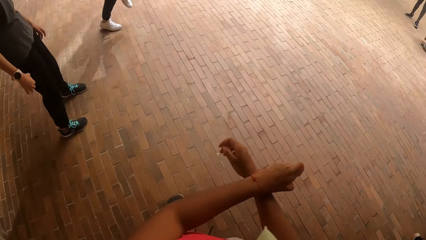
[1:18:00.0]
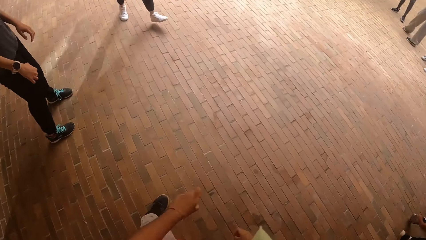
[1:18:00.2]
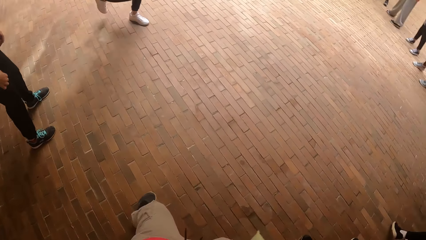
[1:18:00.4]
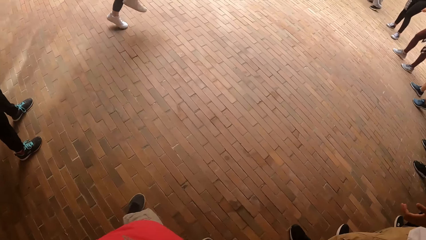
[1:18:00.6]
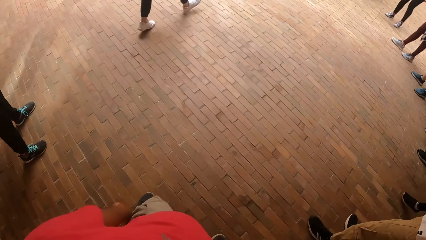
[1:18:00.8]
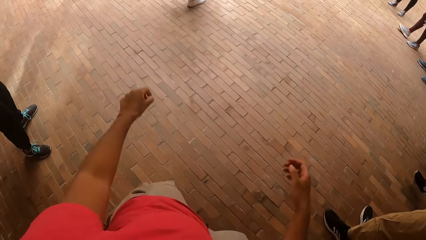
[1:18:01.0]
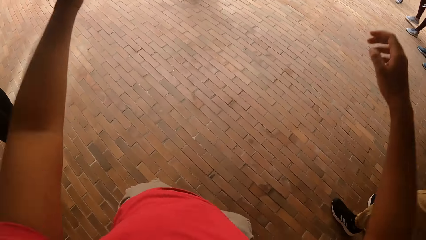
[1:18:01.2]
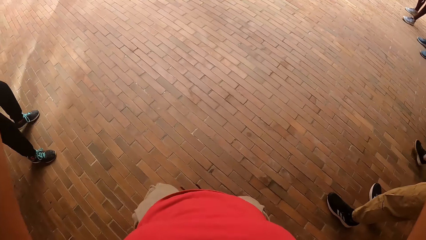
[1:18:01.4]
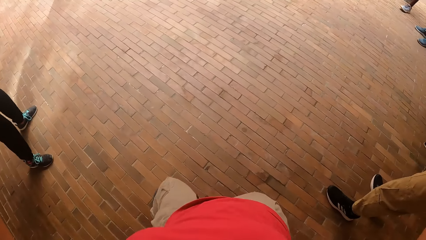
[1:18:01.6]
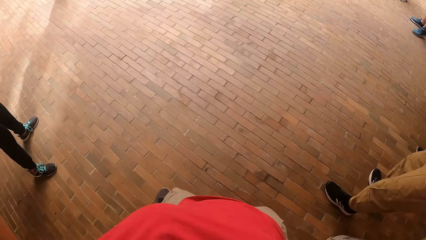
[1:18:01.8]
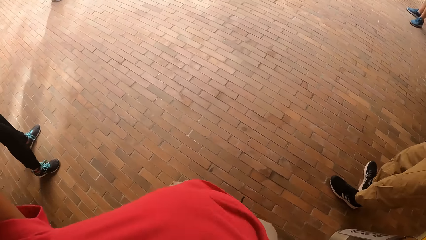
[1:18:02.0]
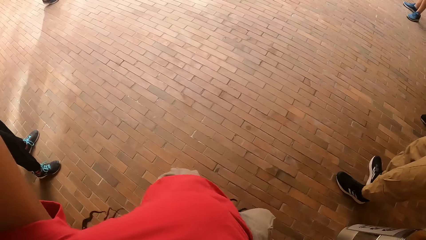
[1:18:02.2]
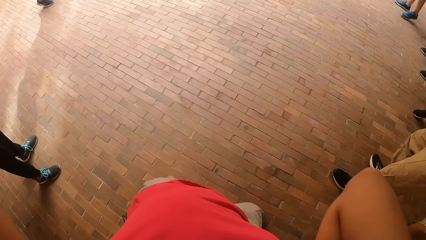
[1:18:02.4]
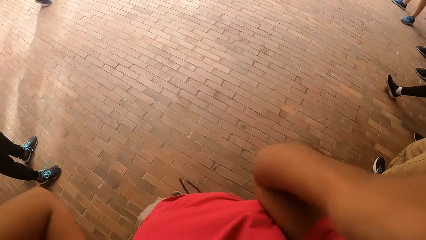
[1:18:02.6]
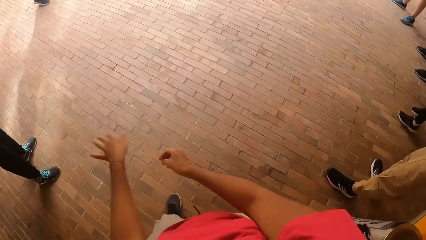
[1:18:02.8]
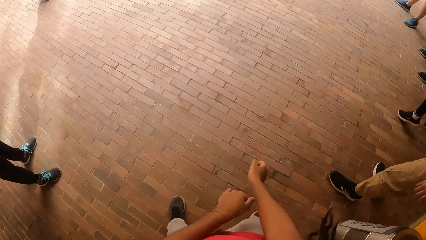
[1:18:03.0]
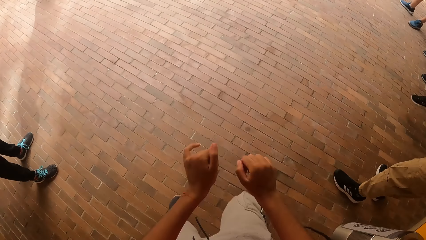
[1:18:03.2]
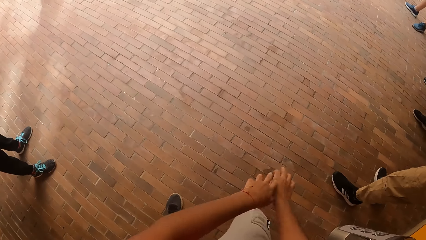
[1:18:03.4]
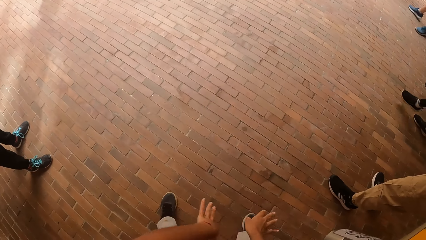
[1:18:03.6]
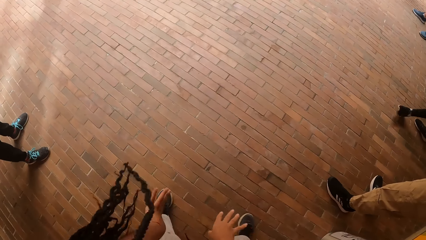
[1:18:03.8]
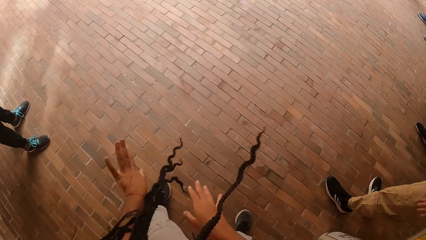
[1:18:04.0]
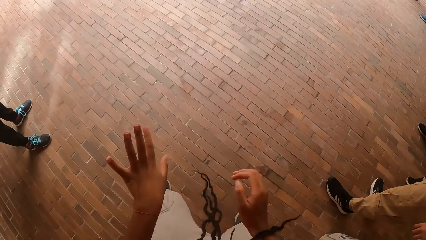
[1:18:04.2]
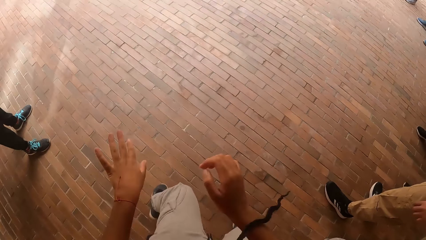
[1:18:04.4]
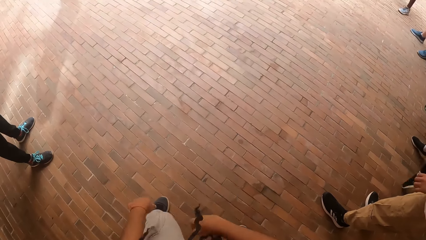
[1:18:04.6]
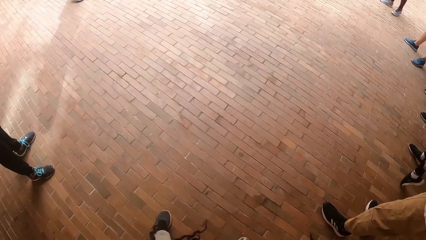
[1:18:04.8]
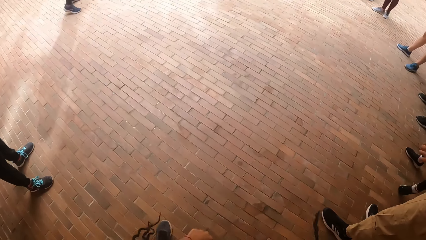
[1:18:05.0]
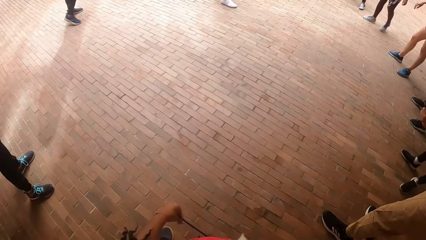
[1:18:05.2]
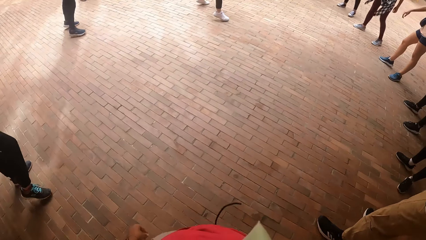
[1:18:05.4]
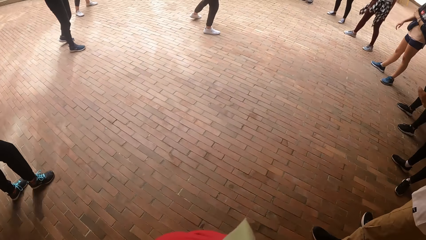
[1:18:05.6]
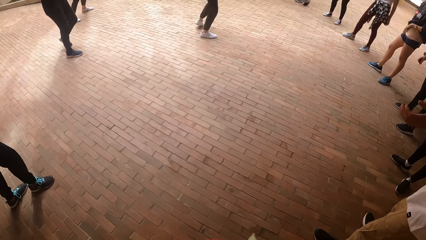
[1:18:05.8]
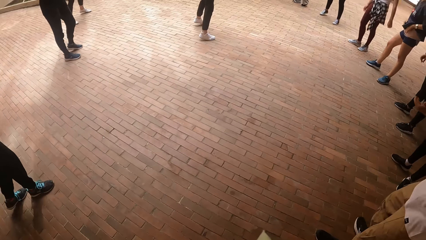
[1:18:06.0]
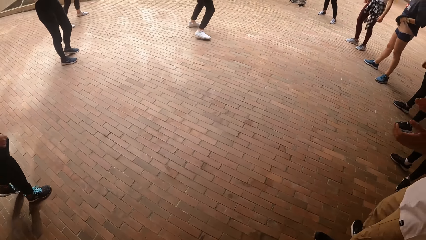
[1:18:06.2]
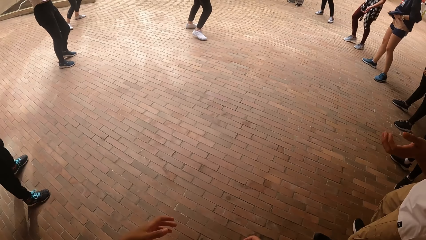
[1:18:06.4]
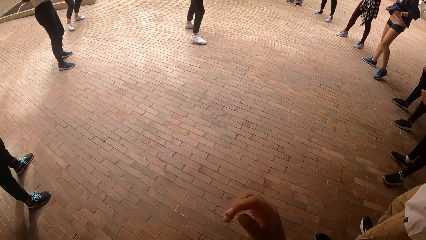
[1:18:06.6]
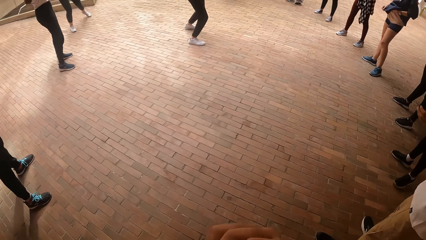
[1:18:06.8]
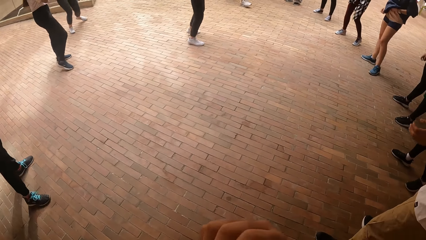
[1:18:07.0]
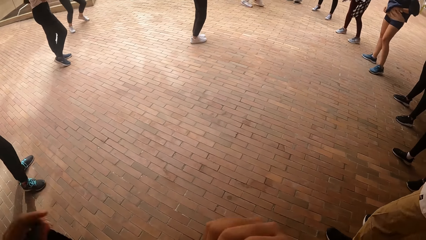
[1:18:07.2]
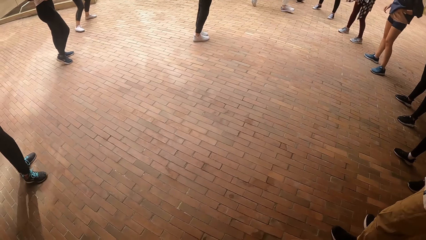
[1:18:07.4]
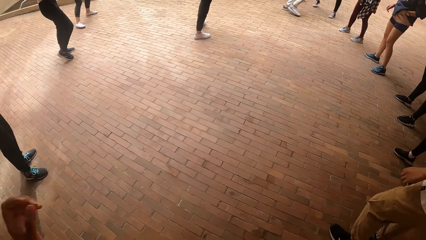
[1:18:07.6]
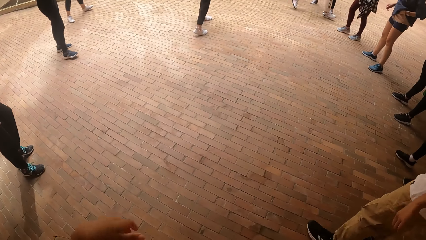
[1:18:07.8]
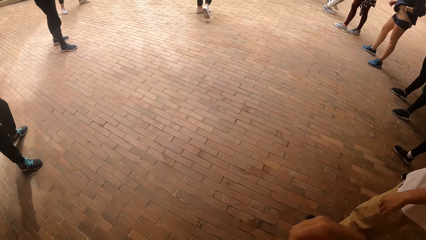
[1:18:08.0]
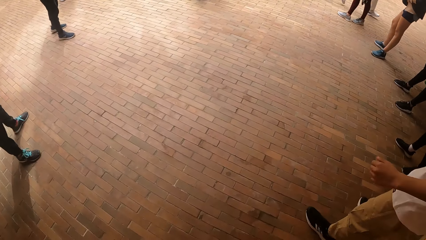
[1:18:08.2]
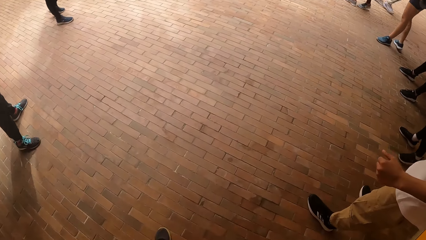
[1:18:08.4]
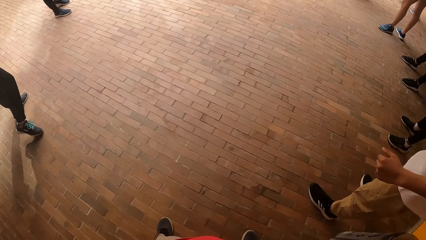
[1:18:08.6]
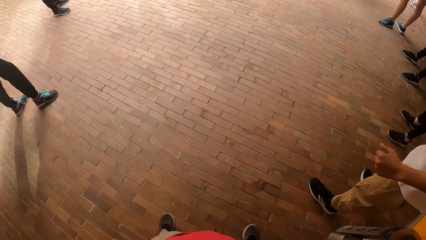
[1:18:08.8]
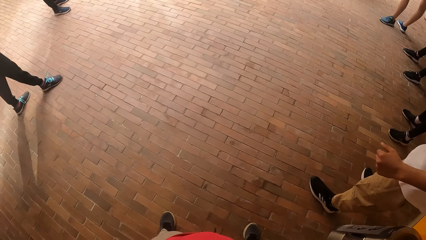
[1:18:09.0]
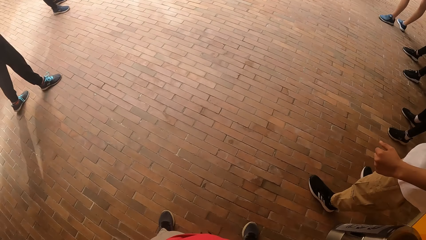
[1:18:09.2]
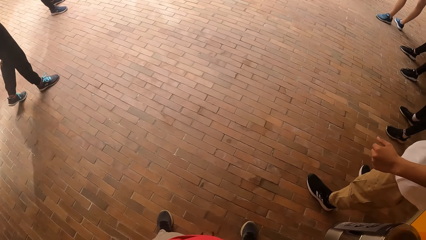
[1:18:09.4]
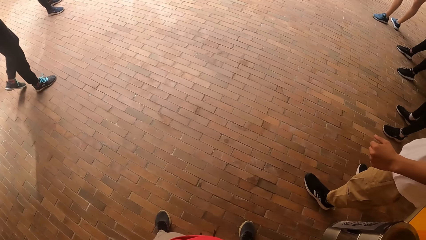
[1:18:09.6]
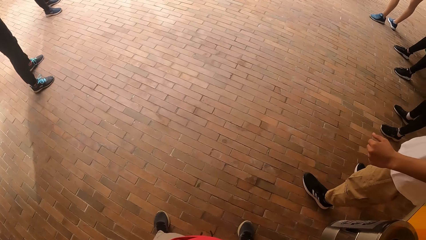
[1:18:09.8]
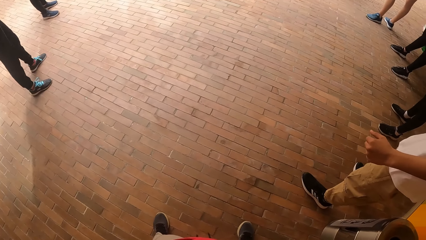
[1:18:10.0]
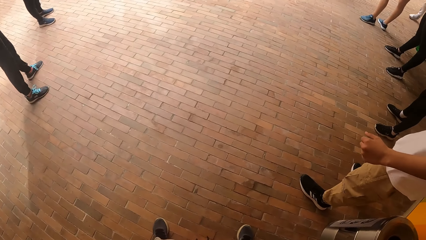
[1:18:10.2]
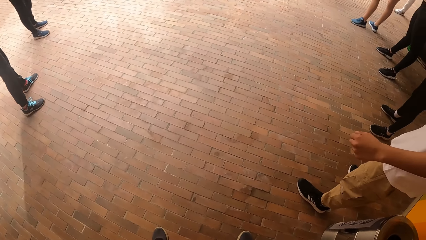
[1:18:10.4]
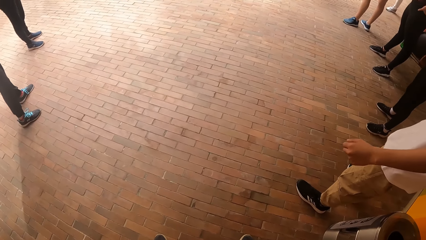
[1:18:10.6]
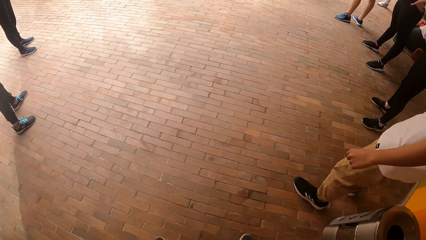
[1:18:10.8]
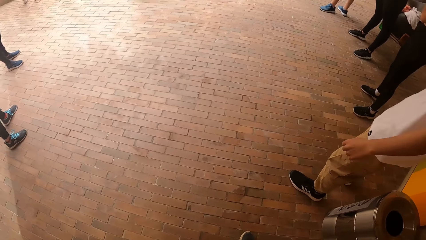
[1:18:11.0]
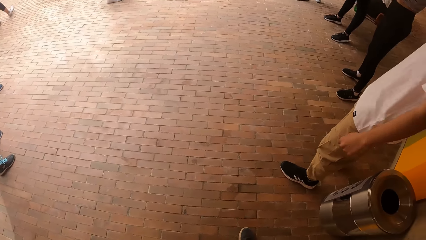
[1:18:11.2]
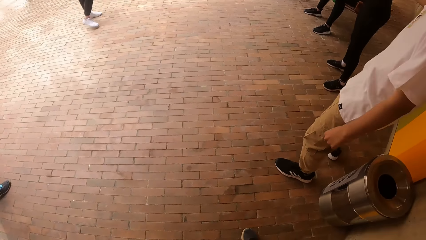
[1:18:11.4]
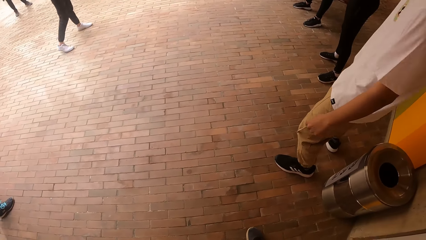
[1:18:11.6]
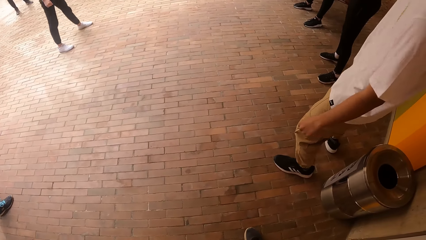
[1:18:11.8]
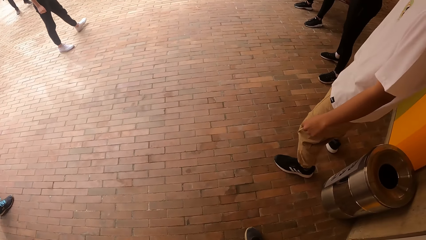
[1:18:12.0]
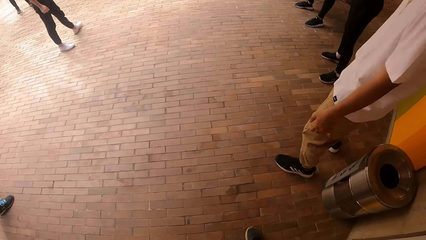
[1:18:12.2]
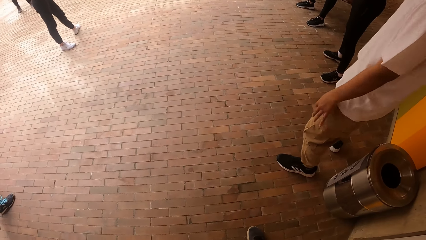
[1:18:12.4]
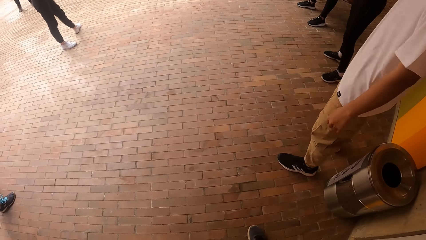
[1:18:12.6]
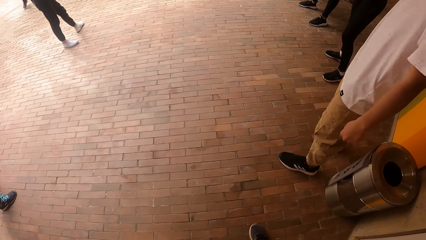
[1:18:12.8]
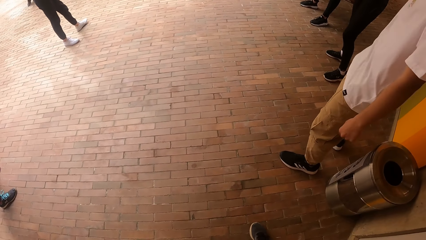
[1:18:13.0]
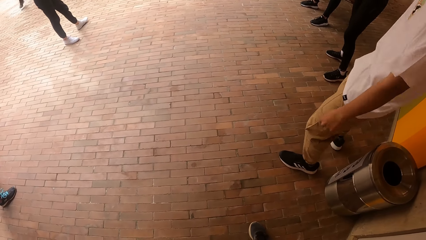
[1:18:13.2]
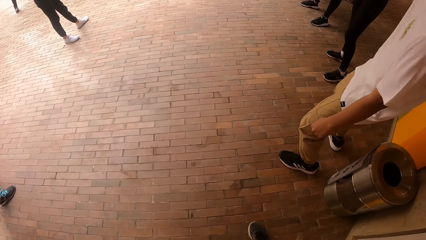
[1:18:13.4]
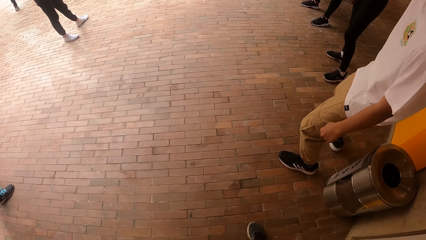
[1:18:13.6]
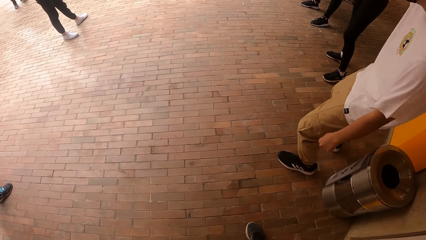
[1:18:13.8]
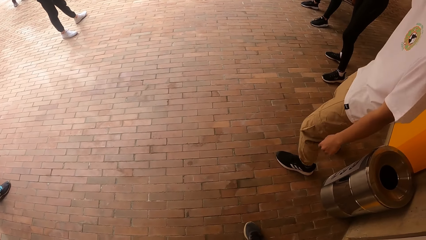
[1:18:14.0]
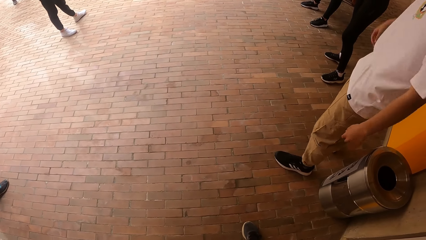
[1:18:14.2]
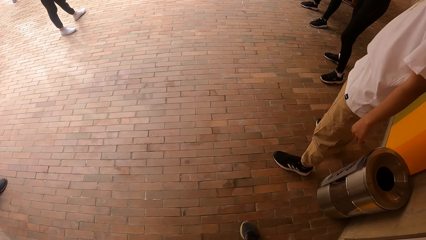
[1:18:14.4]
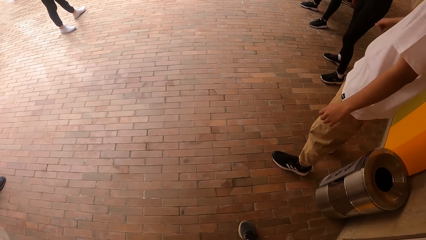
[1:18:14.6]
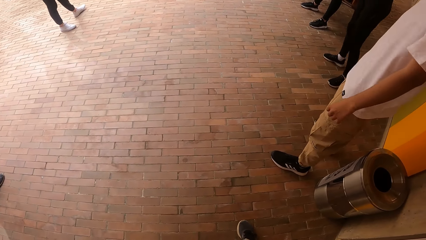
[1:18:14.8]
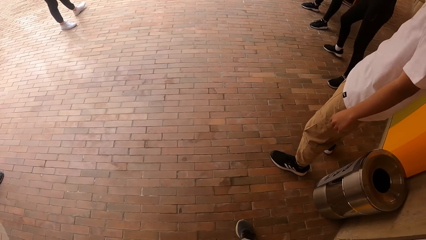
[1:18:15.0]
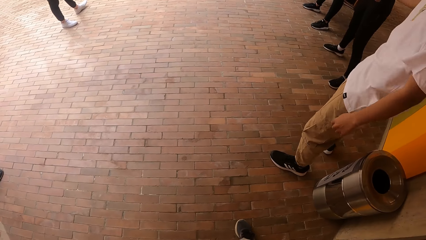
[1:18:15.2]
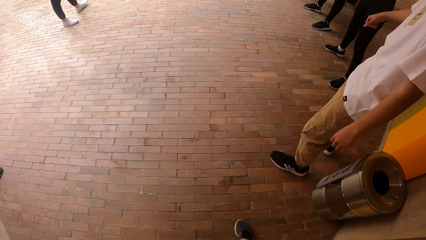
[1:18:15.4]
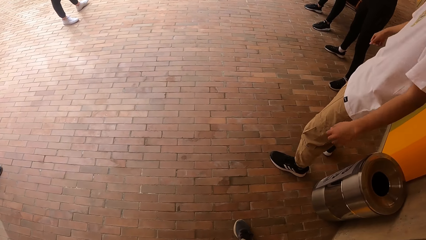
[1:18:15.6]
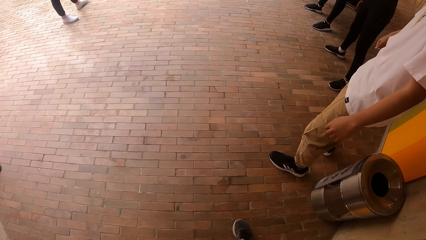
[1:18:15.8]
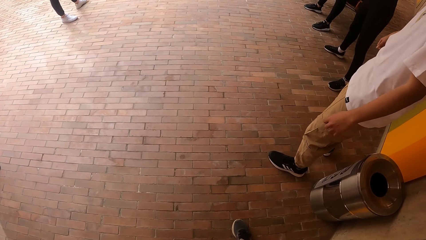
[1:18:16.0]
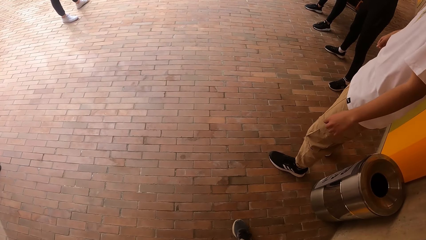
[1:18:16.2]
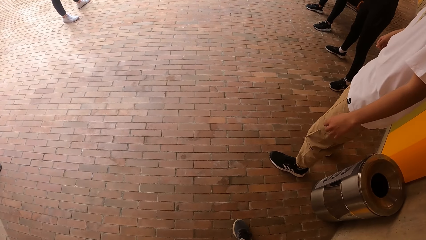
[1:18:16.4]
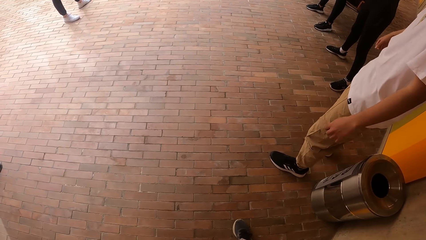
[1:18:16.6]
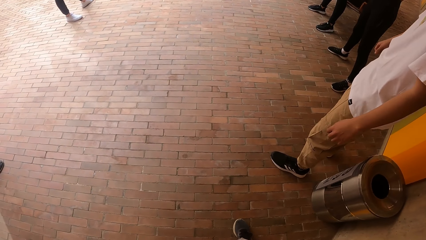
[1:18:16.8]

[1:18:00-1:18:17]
A woman dances into the middle of the circle of the group of people. The camera wearer dances with the group of people. The woman dances with the group of people.
